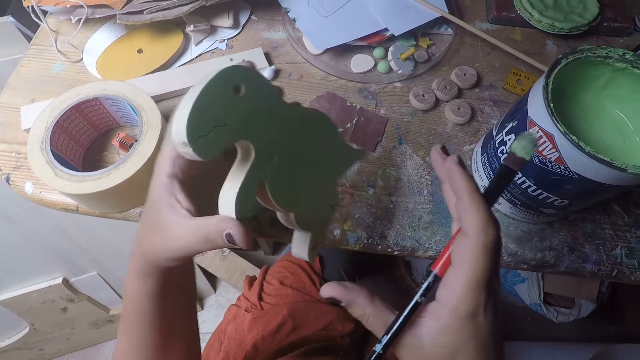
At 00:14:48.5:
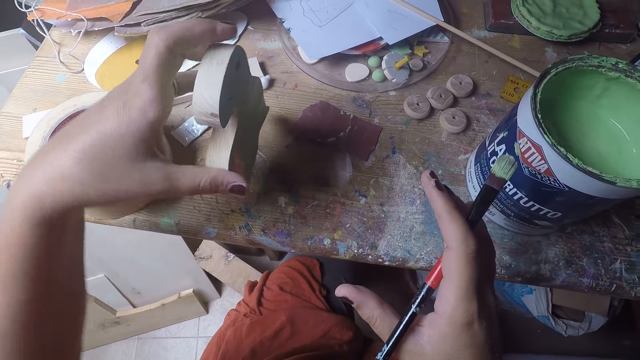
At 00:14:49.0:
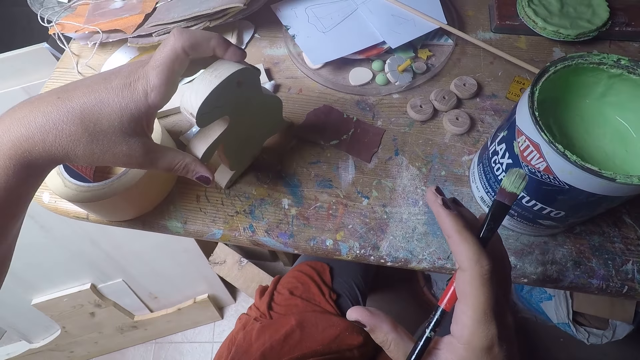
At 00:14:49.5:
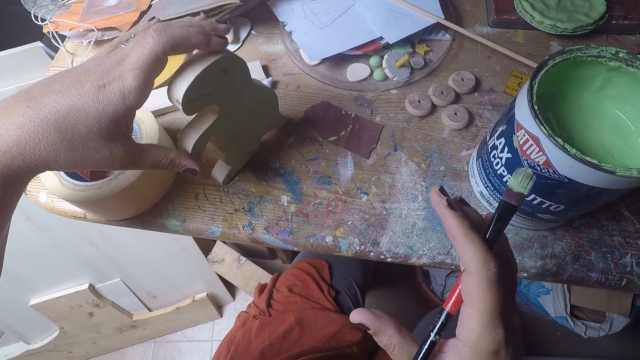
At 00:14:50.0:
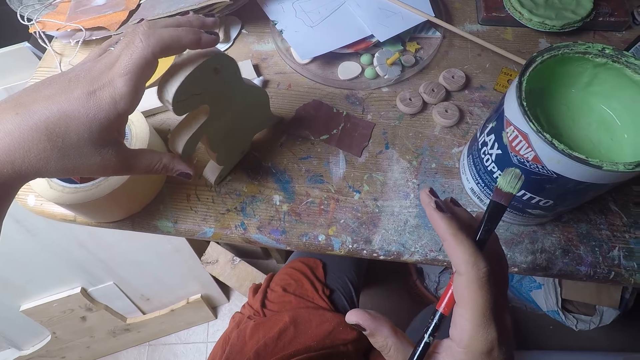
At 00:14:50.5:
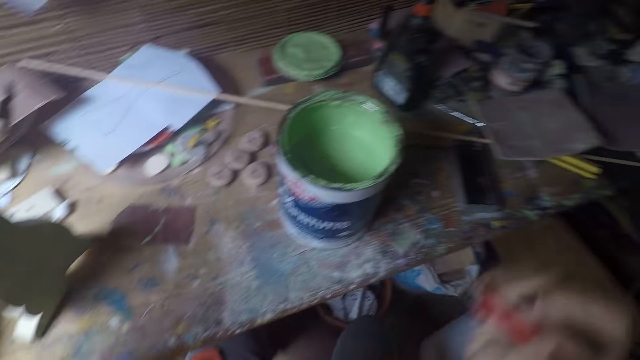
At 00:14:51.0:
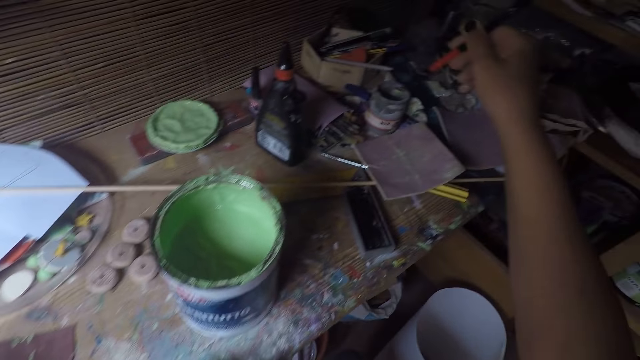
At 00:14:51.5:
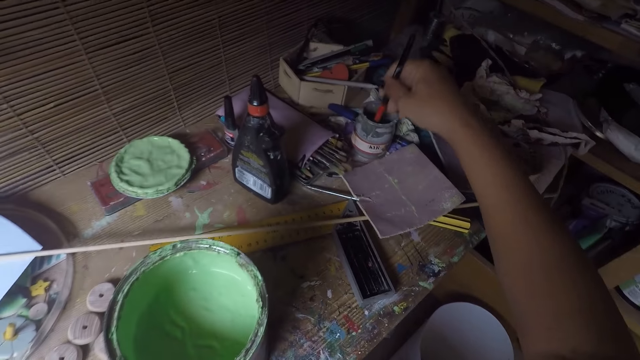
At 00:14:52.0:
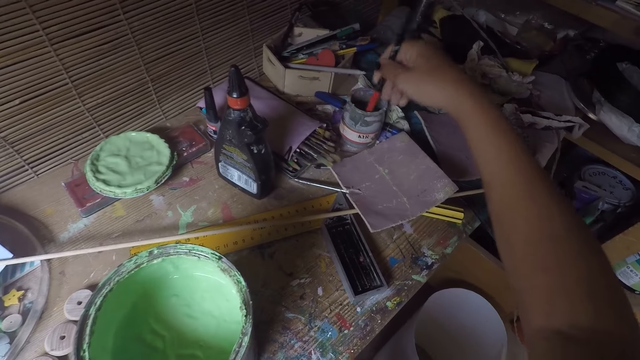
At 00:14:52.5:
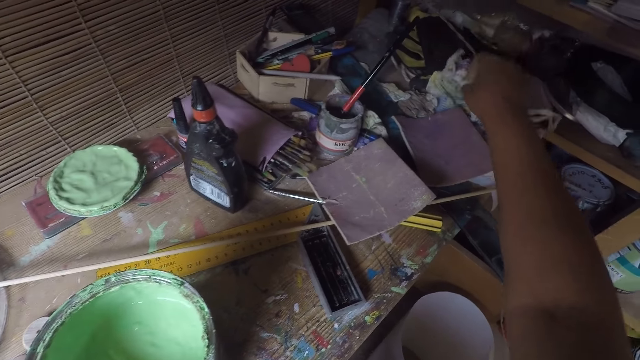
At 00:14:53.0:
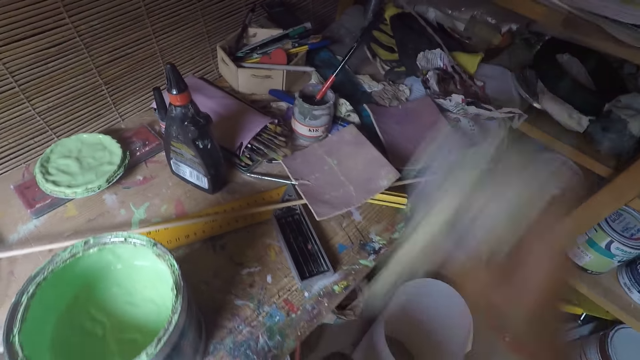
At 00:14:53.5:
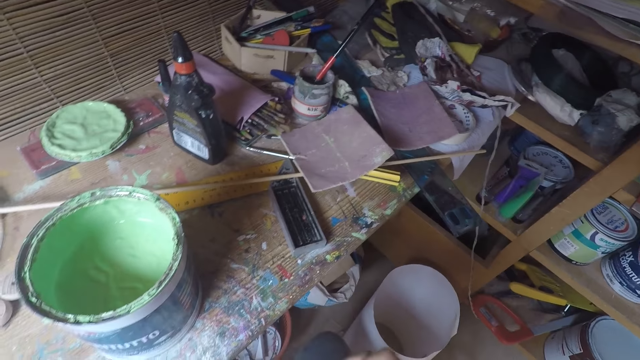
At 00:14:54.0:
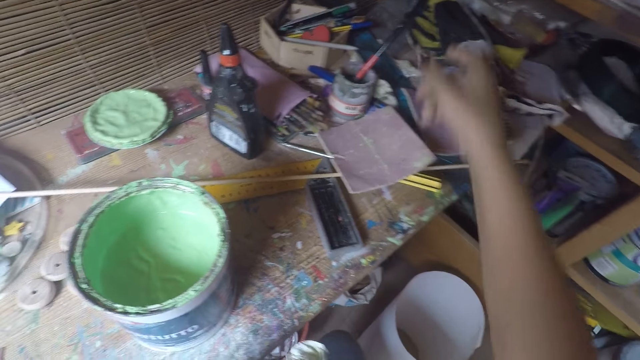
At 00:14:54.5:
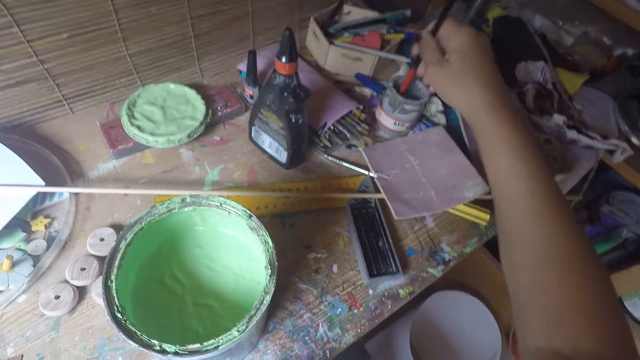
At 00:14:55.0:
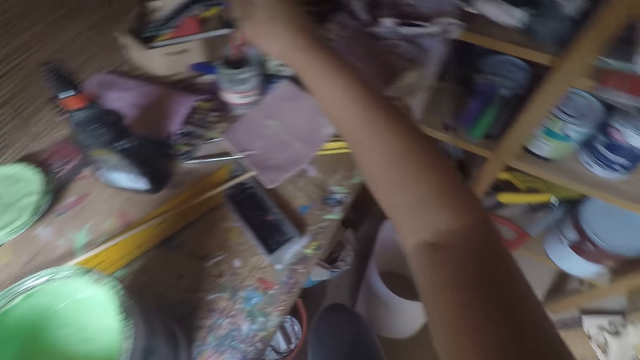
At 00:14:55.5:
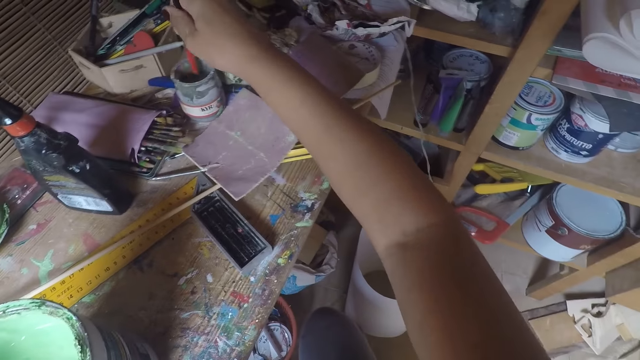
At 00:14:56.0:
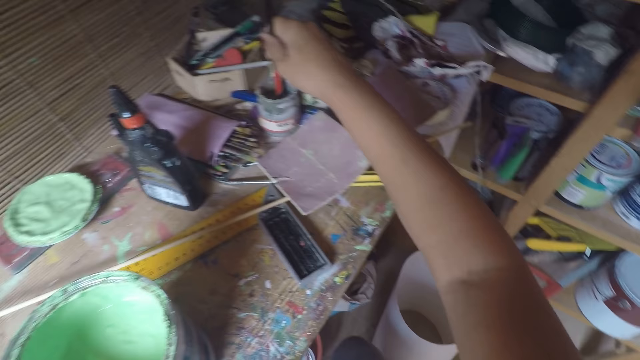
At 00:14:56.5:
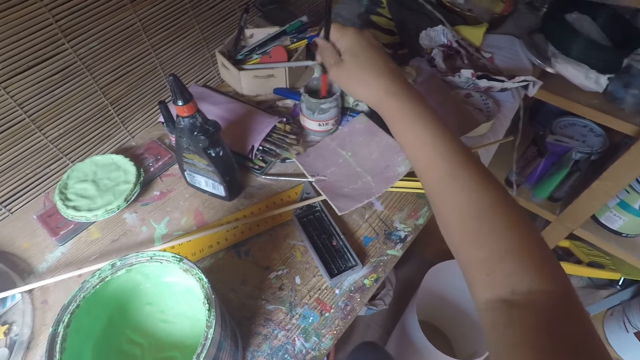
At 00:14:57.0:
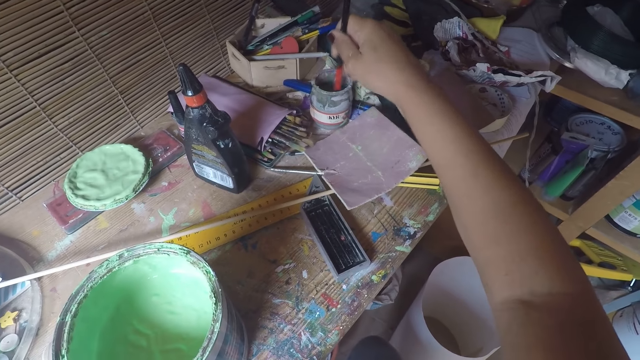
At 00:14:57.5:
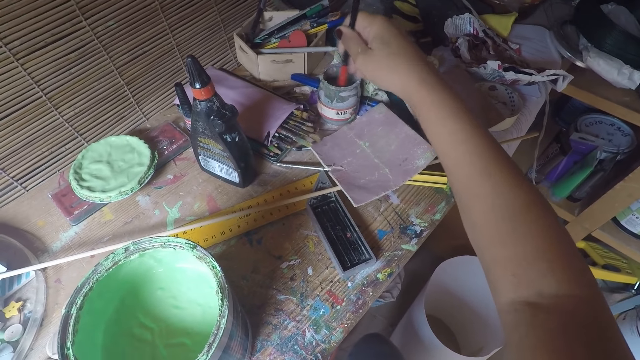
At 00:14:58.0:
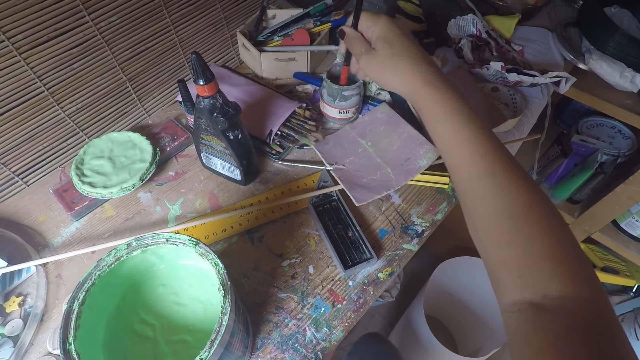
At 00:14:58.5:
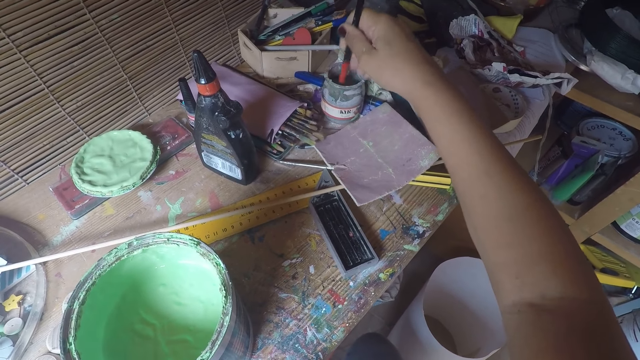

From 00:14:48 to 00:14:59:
The camera wearer puts a wood craft on the table. They stir a brush in a tin of paint. They clean the brush in a container. They pick up a tissue or paper. They wipe hands using the tissue. They clean the brush in the container. They stir the brush in the tin of paint.

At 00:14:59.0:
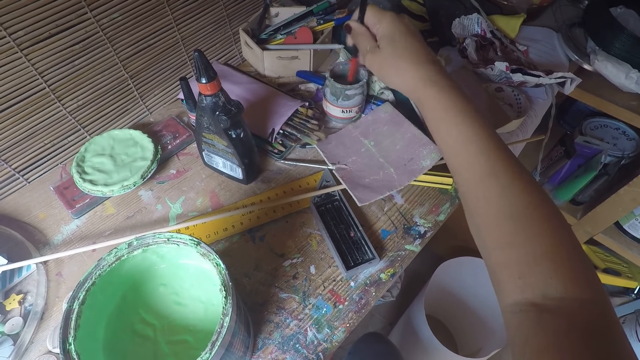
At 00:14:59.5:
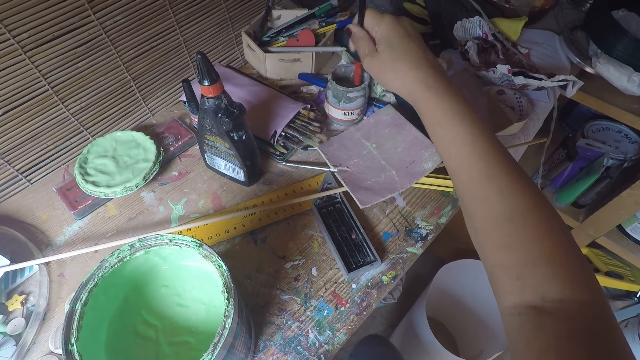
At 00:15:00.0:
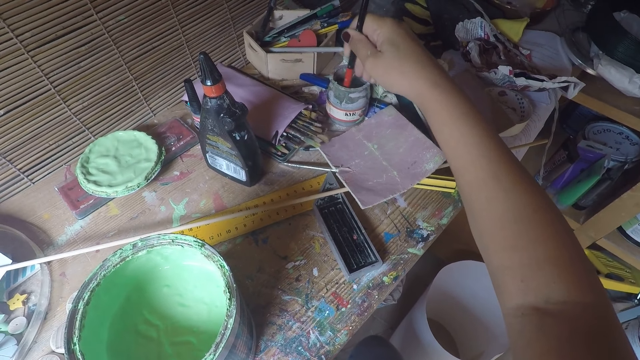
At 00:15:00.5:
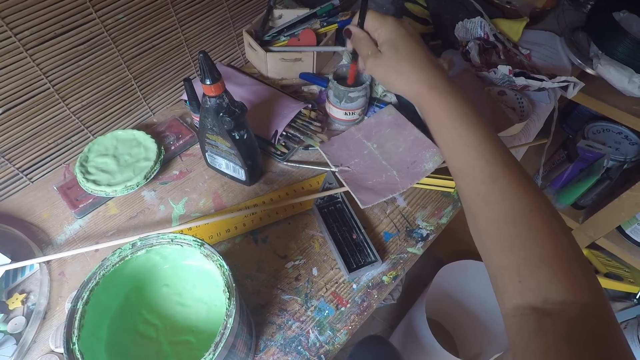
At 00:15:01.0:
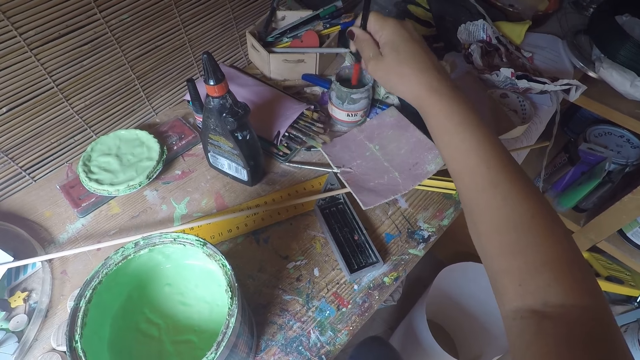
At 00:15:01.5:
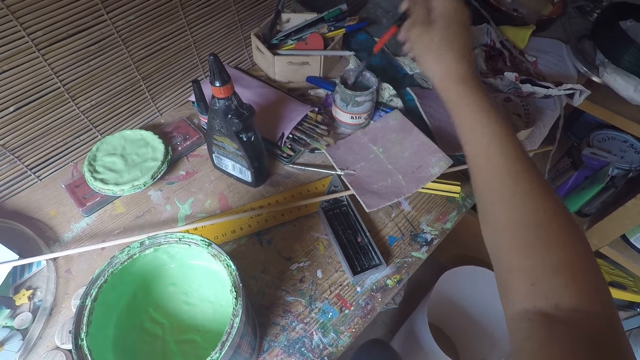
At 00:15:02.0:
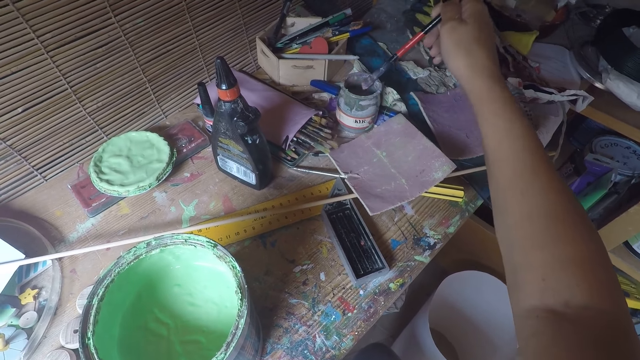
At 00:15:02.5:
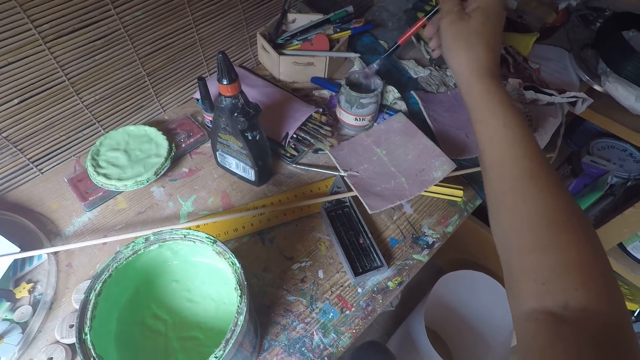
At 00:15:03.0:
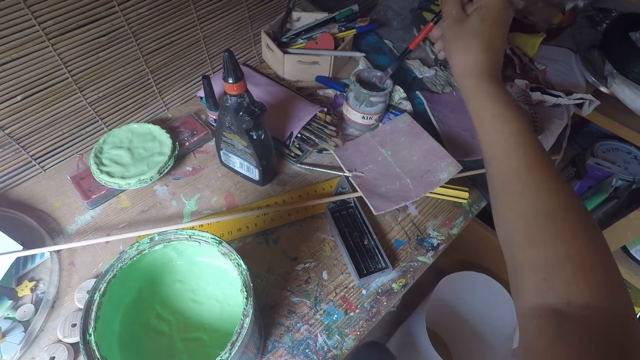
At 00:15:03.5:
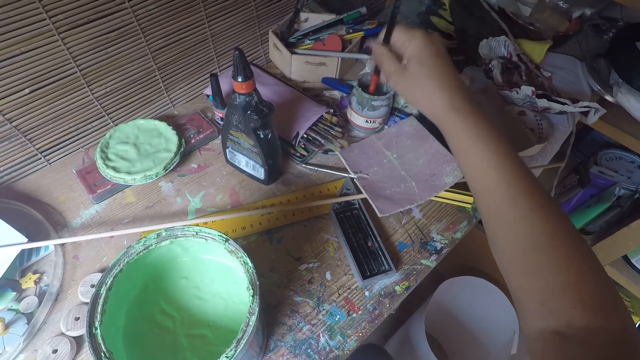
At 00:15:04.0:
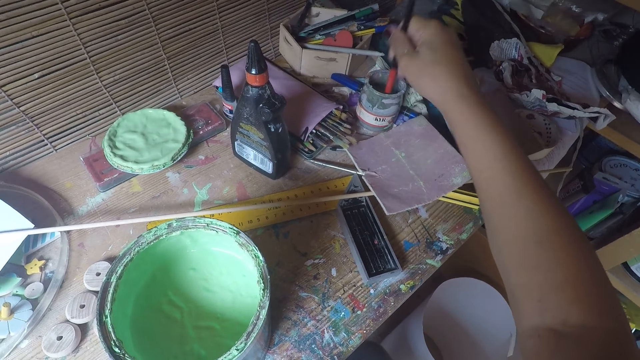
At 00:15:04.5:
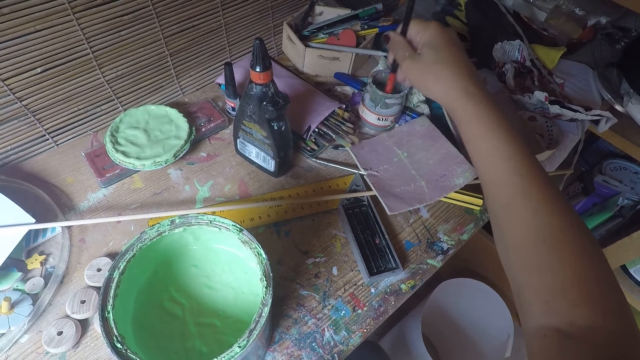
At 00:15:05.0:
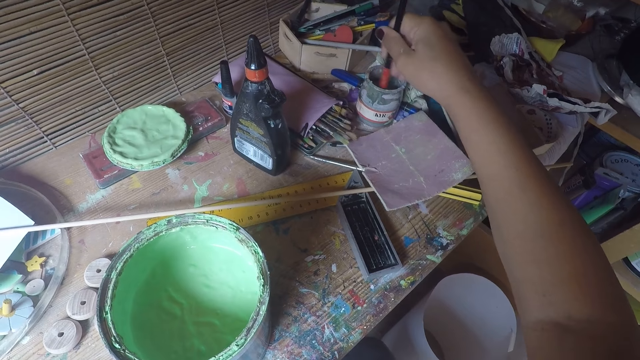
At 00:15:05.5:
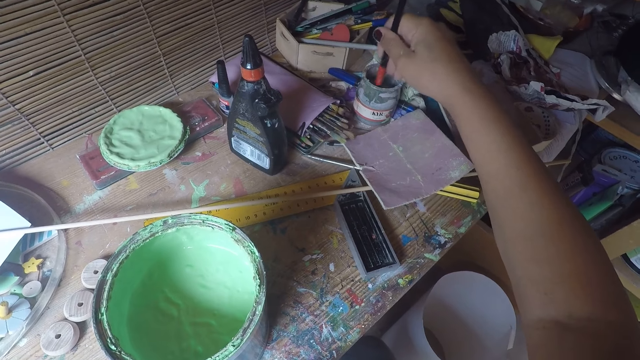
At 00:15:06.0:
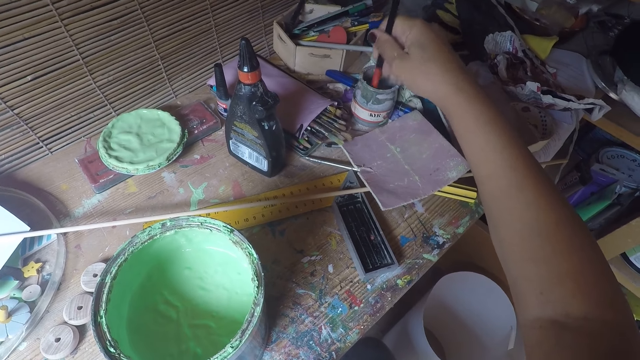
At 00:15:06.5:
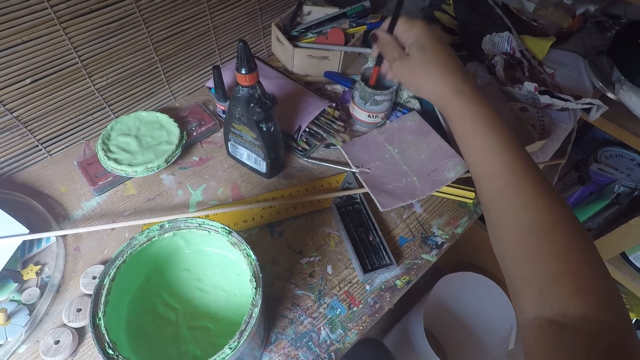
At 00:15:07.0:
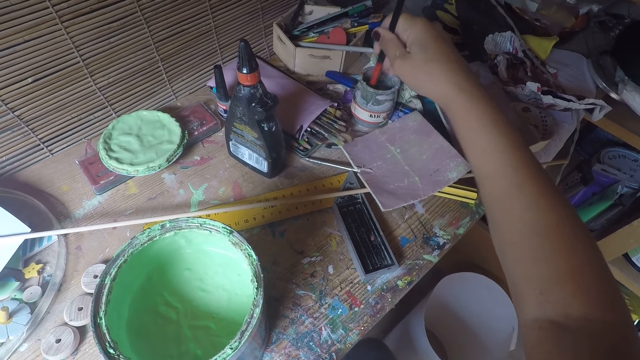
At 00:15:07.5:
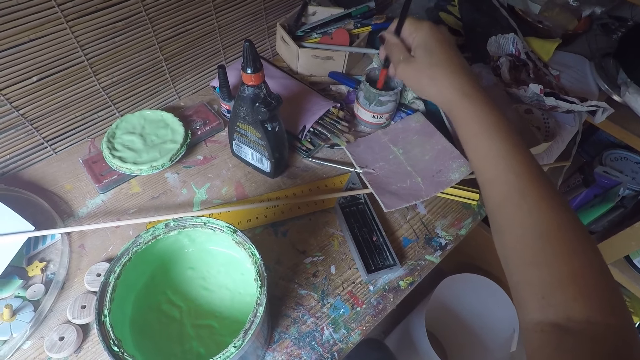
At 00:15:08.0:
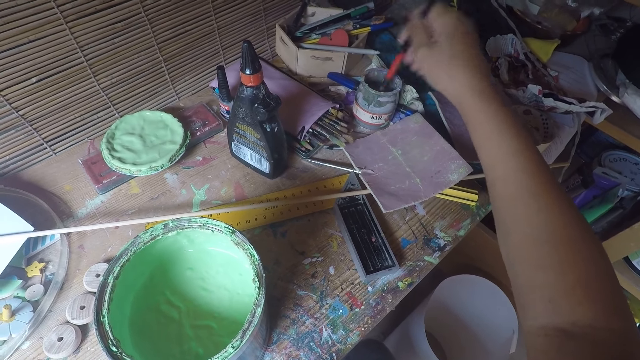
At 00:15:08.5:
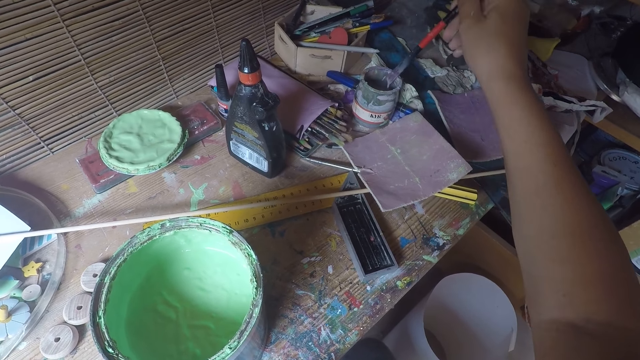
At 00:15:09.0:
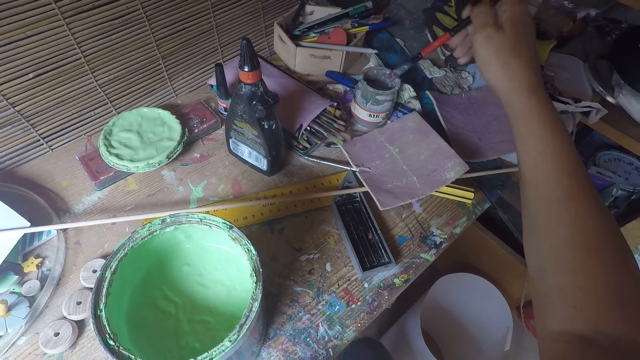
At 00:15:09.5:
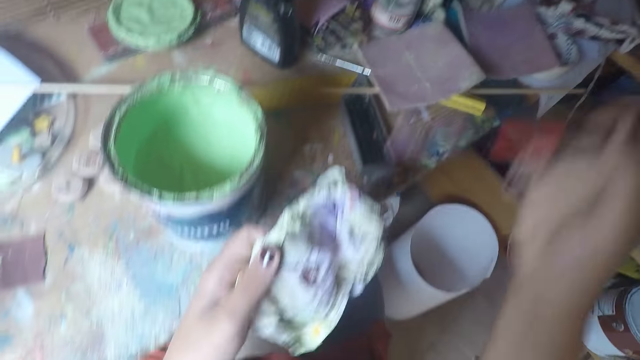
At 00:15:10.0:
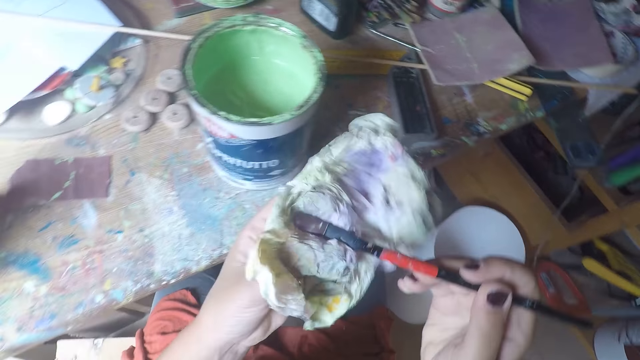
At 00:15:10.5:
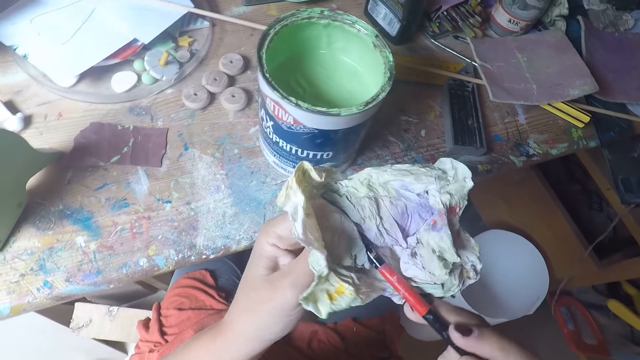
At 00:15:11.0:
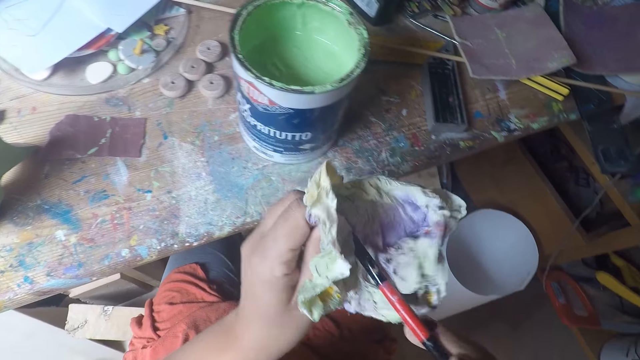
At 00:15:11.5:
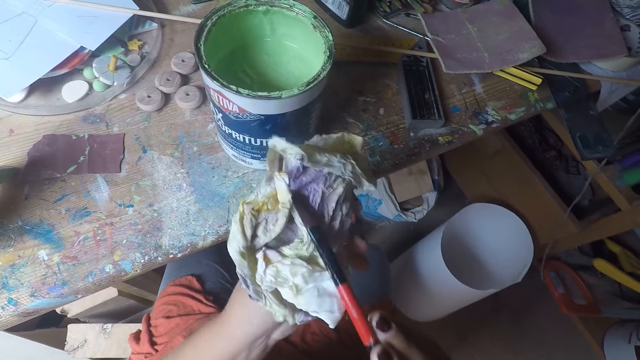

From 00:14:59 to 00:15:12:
The camera wearer smears a brush on the edges of the tin. They stir the brush in a tin of paint. They smear the brush on the edges of the tin. They wipe the brush on a tissue.
